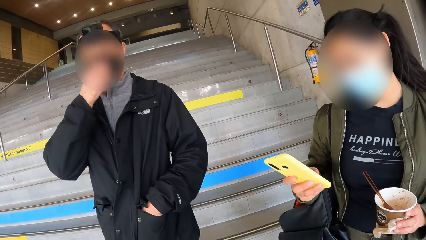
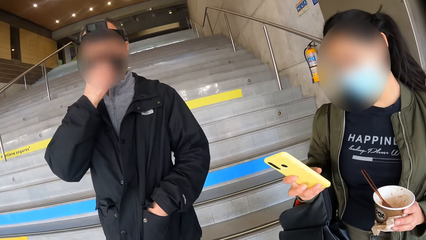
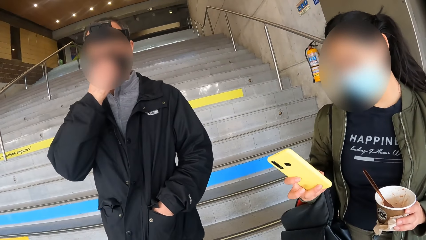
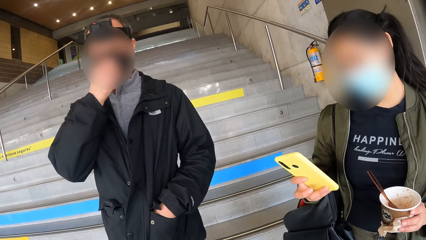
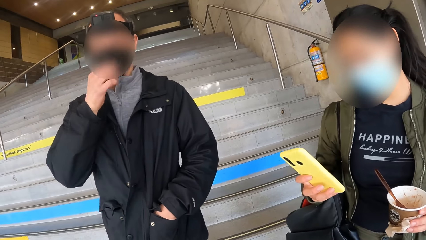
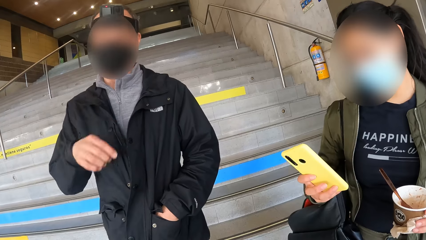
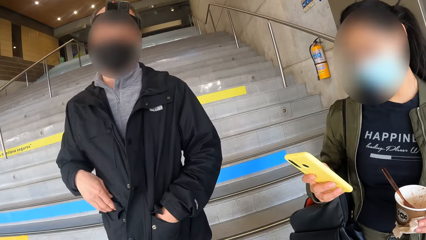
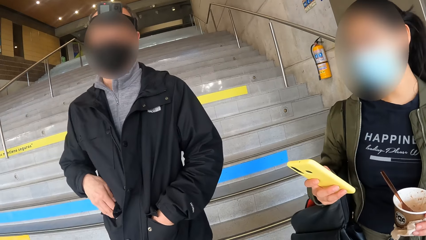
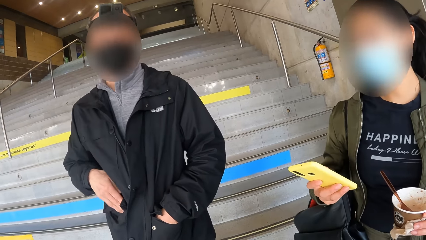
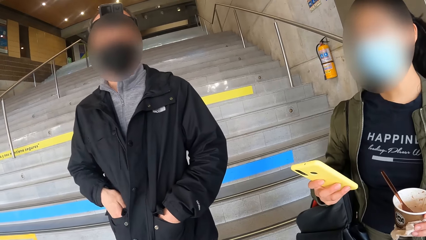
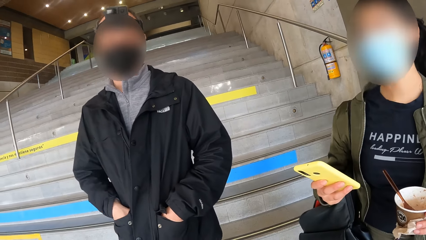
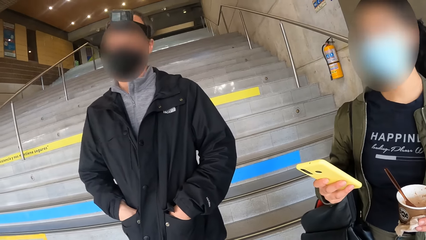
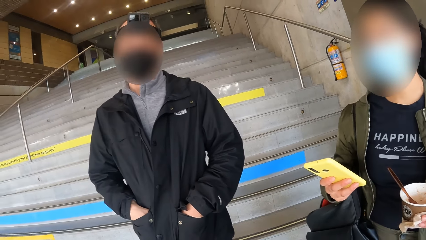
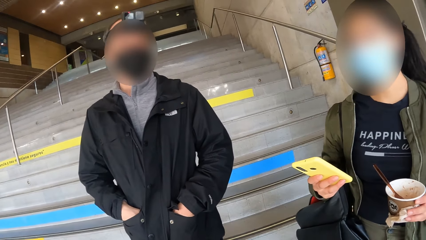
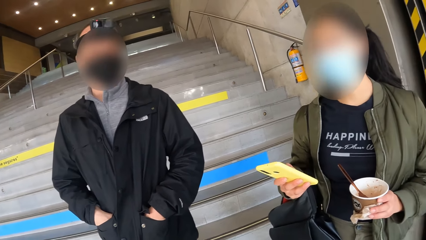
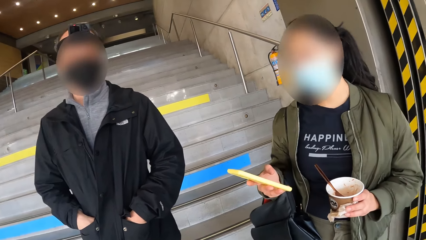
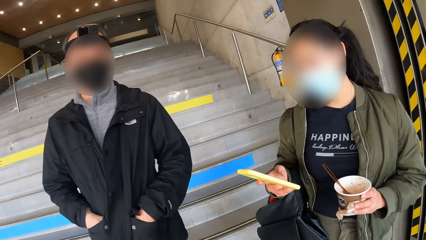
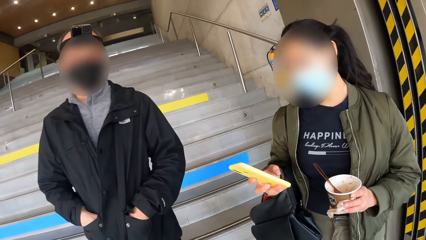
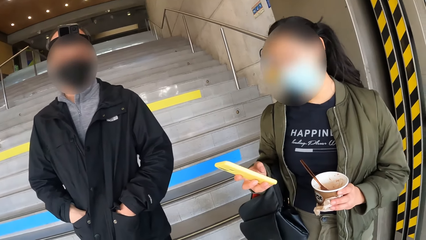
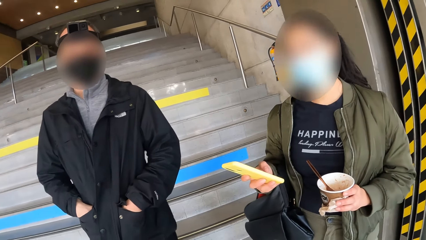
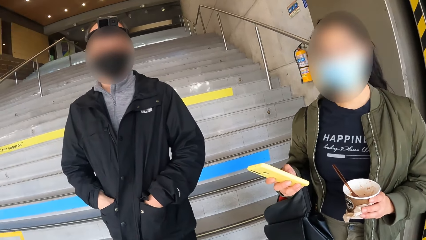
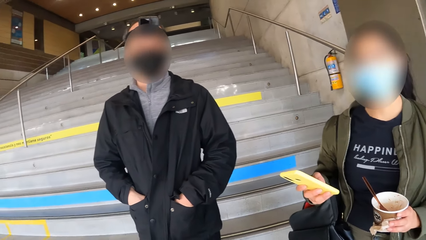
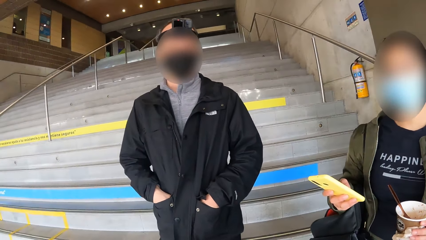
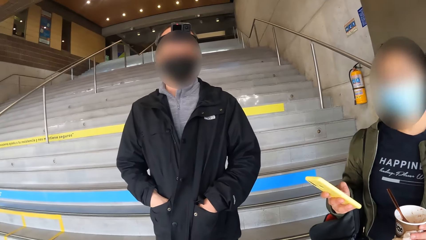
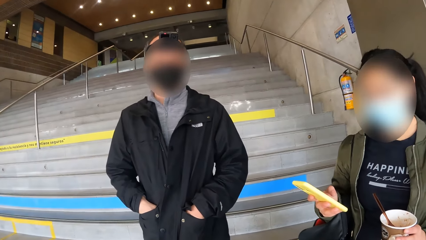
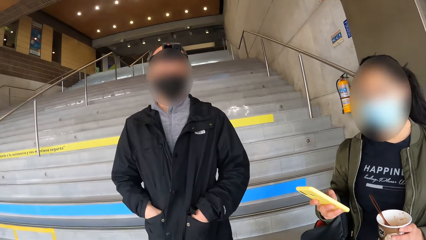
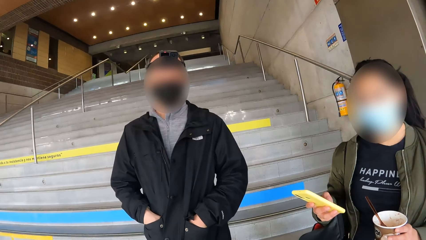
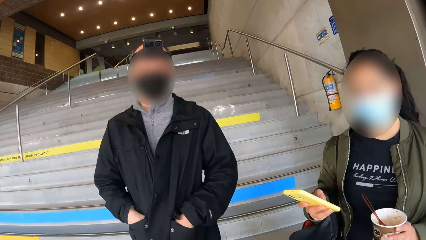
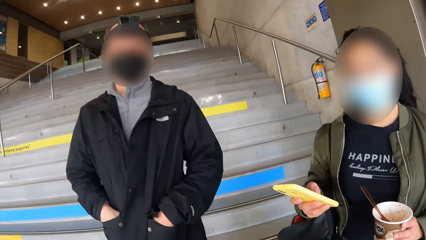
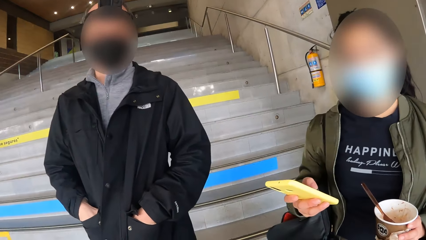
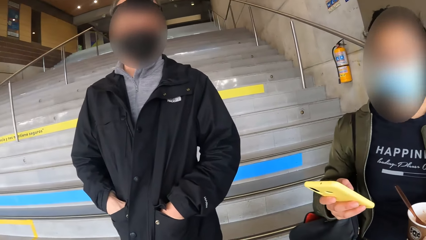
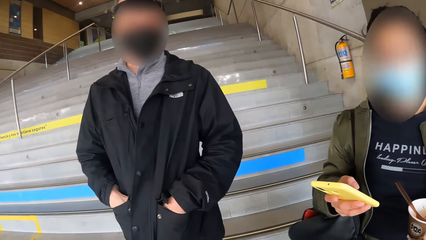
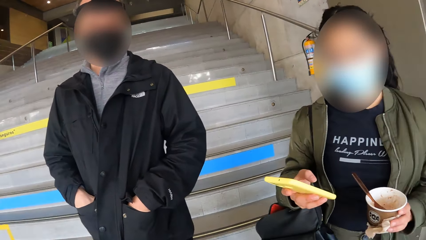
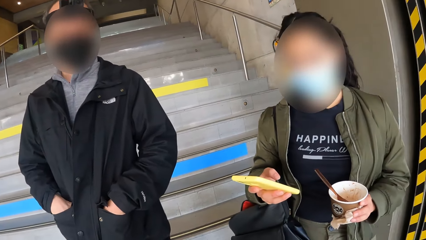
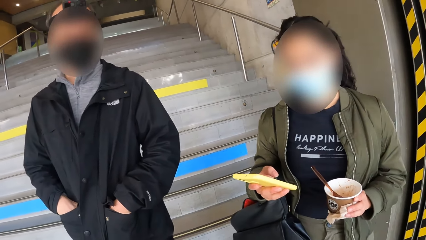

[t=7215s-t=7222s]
The camera wearer interacts with a woman. A man puts his right hand in the right pocket of his jacket. The camera wearer interacts with another man.

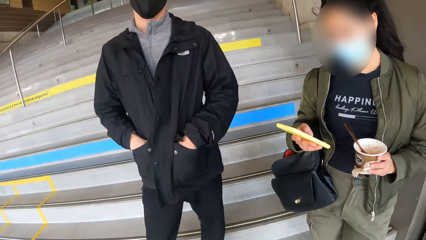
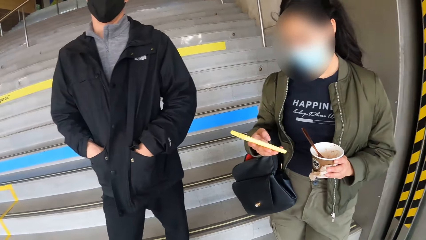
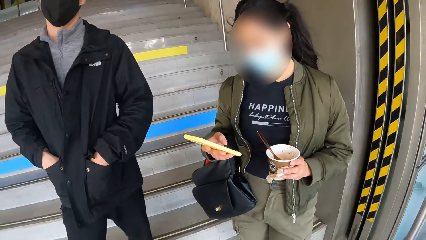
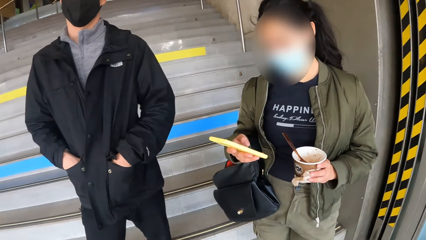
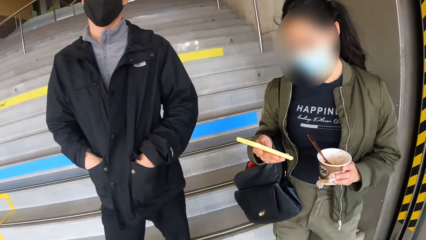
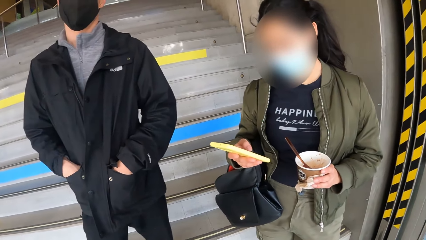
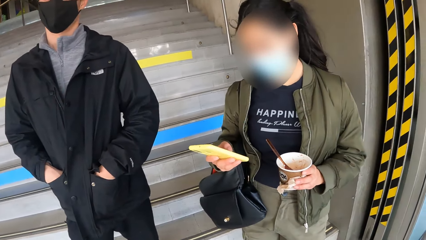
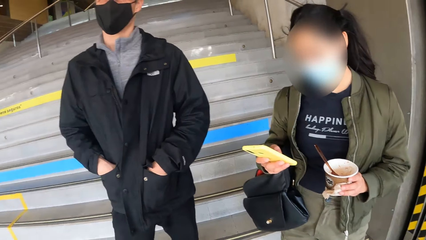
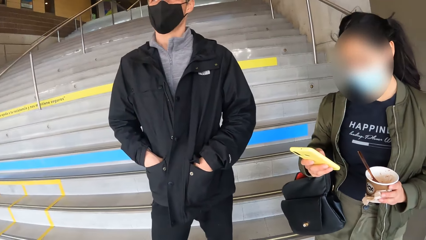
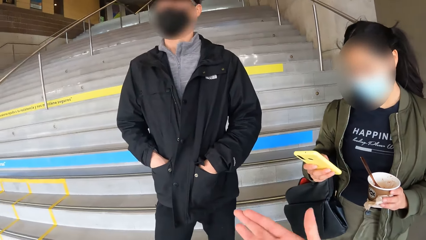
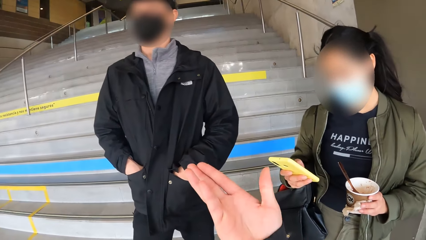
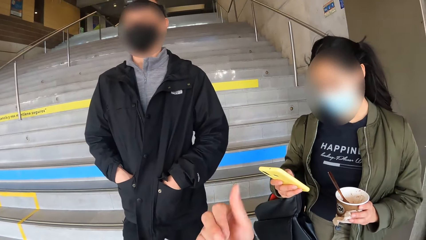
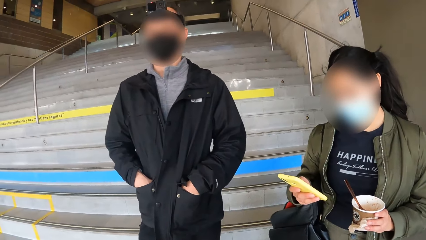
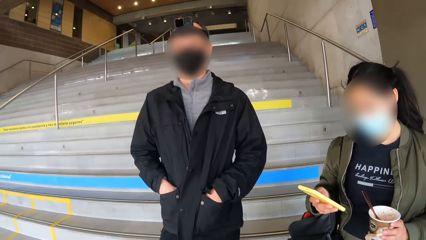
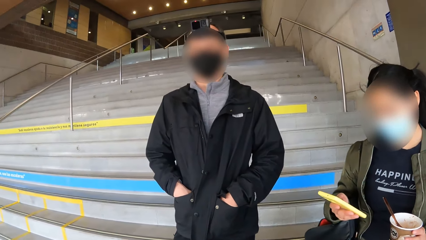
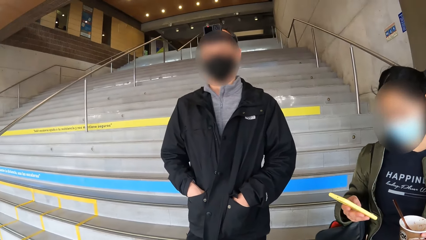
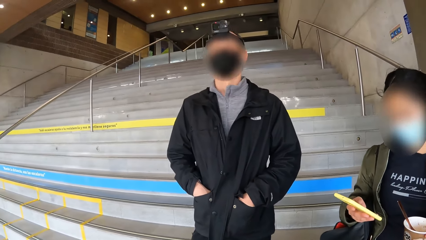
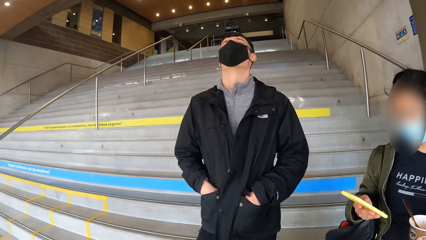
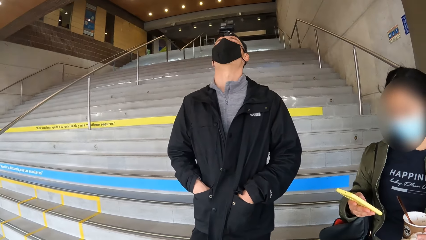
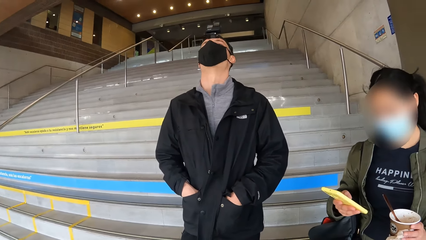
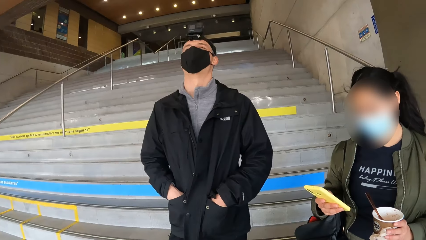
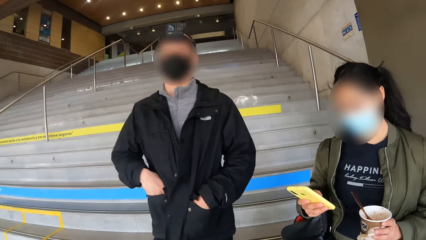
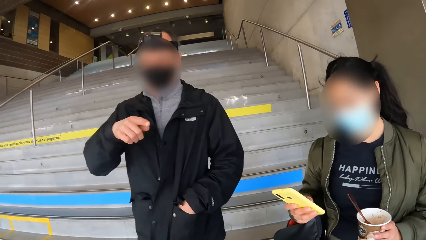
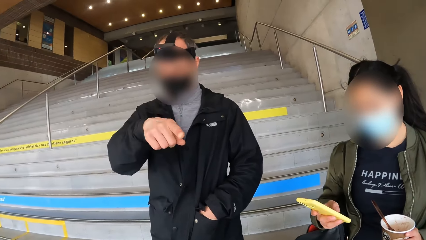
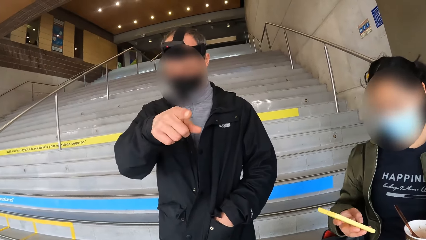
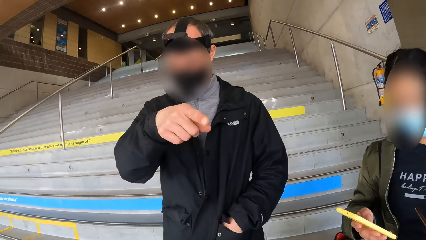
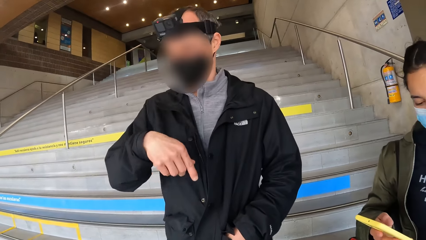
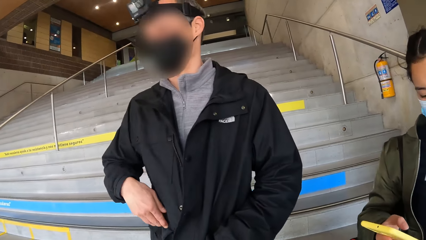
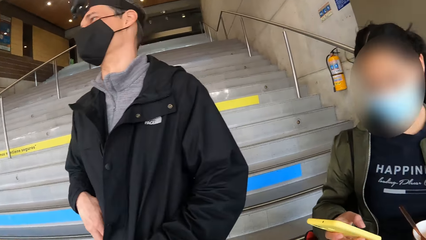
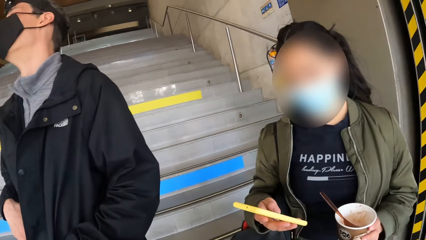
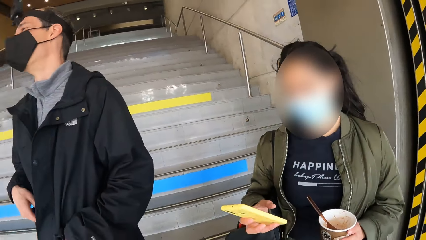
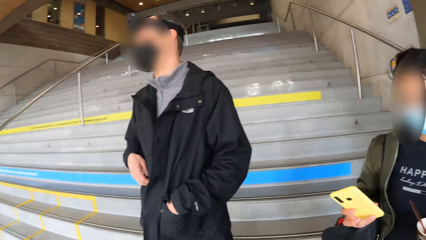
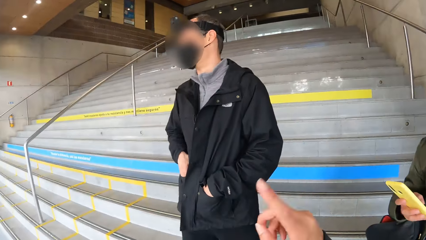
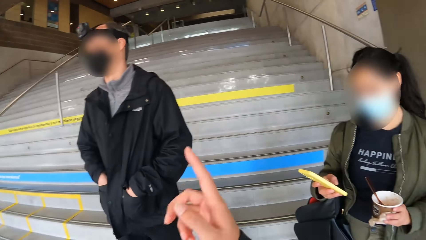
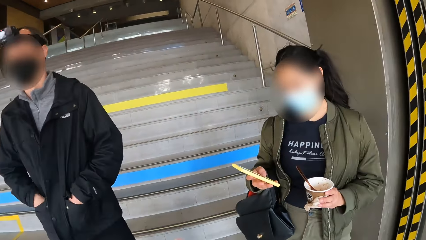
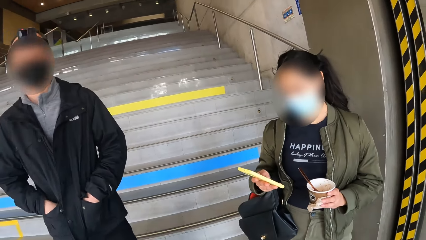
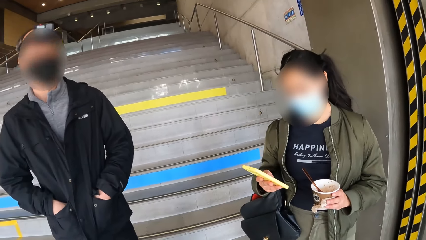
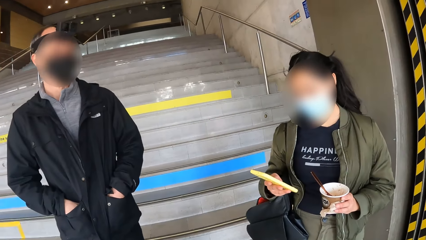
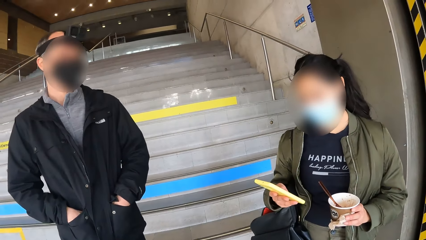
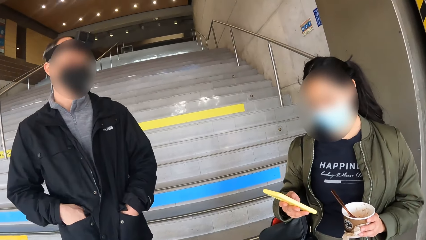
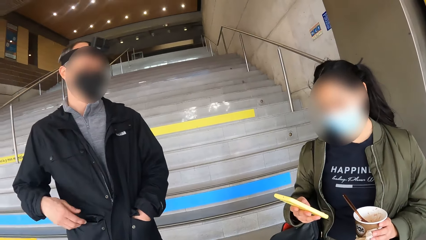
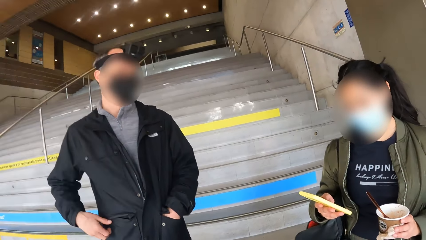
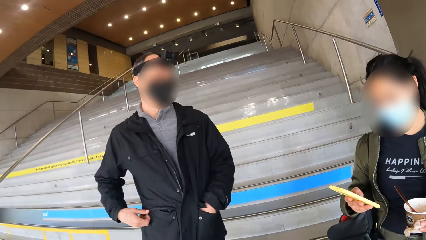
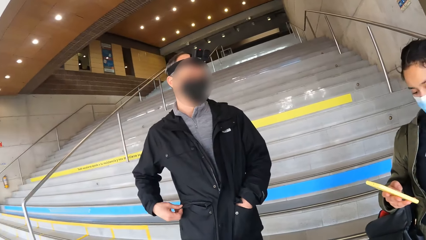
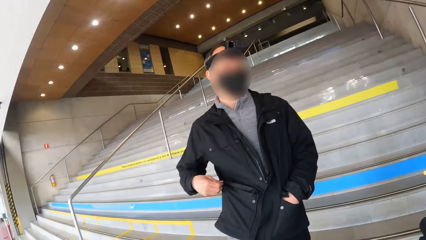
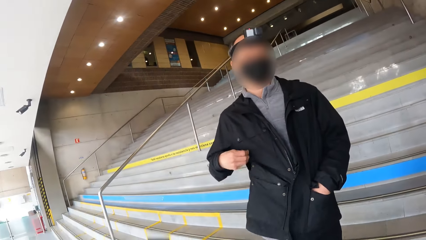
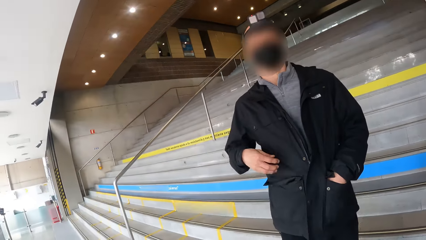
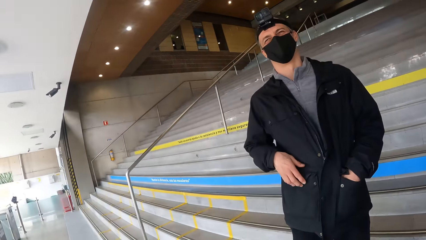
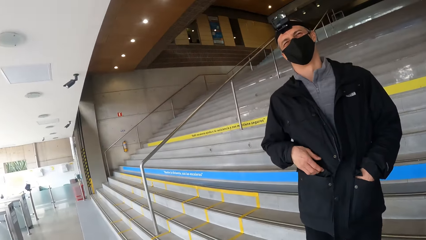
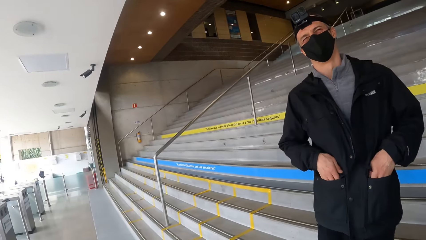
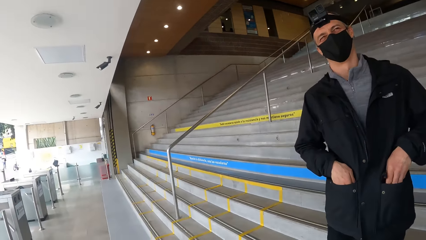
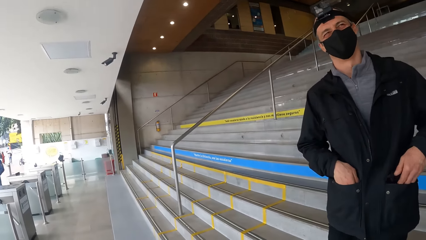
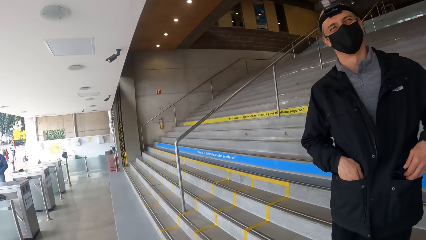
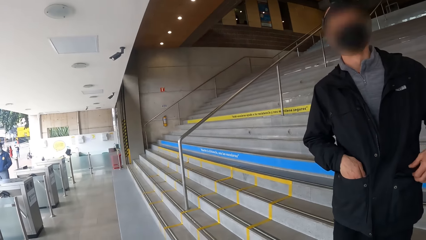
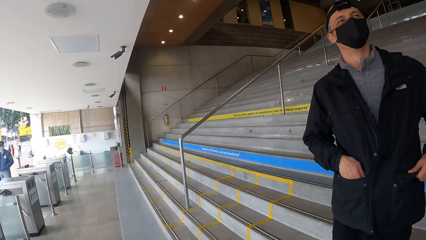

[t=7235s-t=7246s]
The camera wearer gestures with his right hand towards the man. The man gestures towards the camera wearer with his right hand. The man puts his right hand in the right pocket of his jacket. The camera wearer gestures with his right hand towards the man. The man pulls the right pocket of his jacket with his right hand. The man puts his right hand in the right pocket of his jacket.
